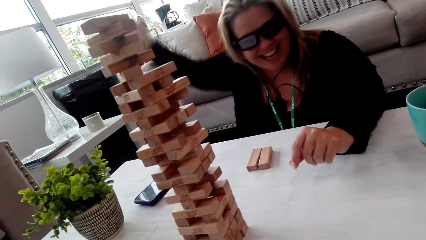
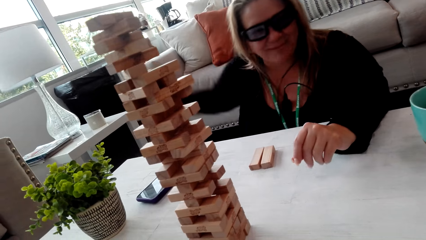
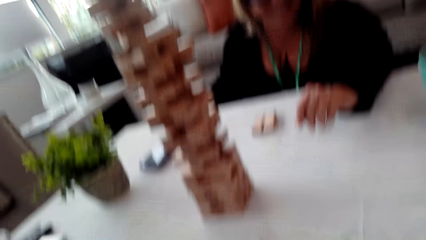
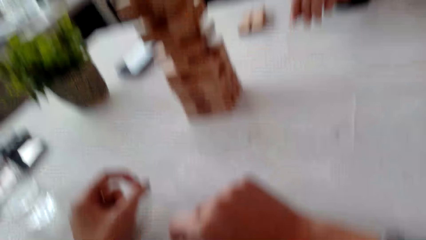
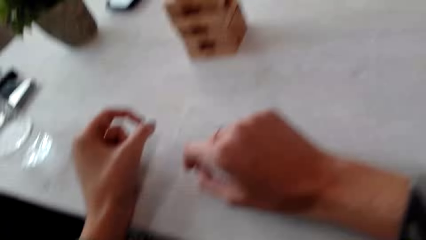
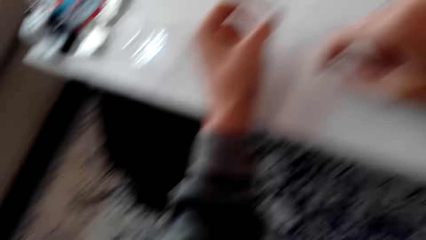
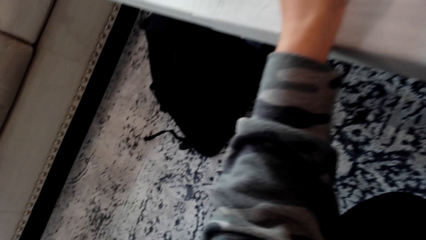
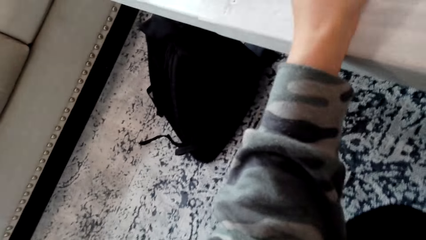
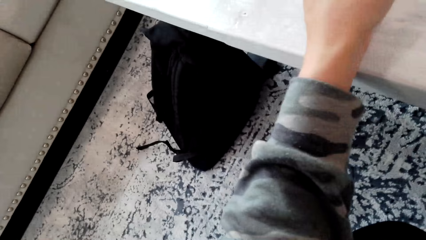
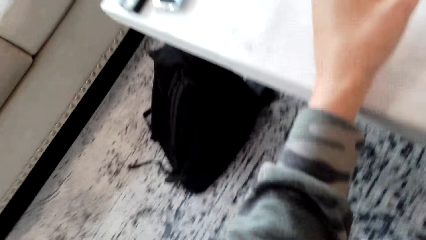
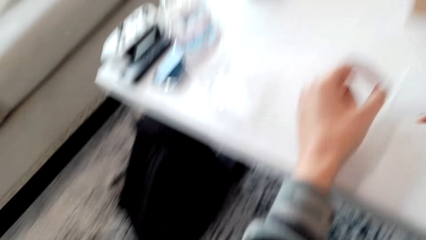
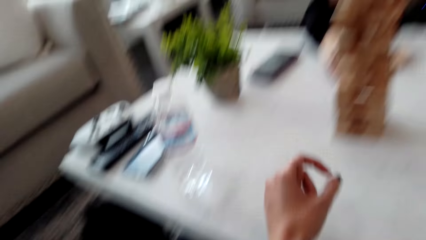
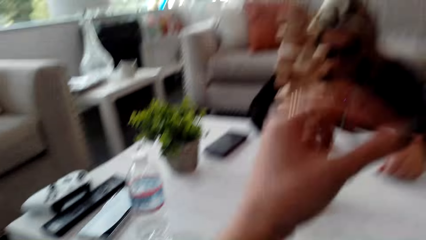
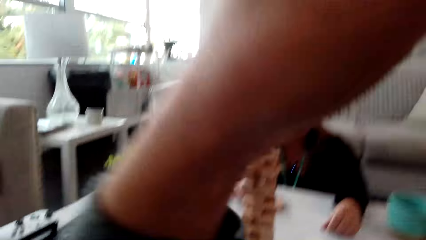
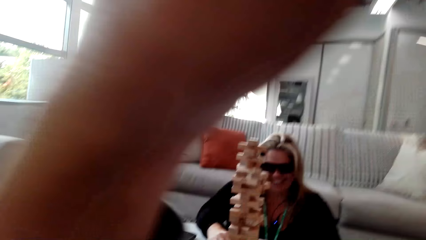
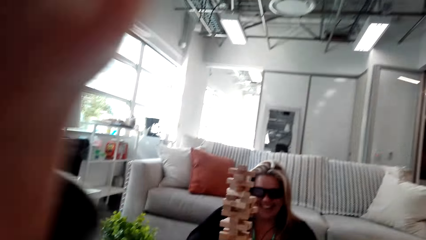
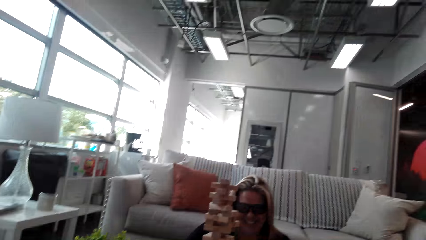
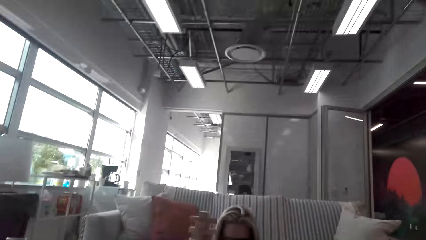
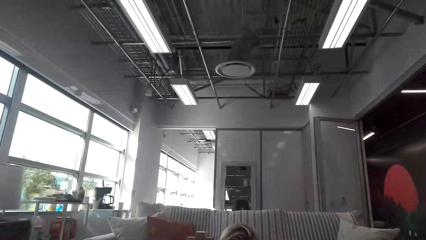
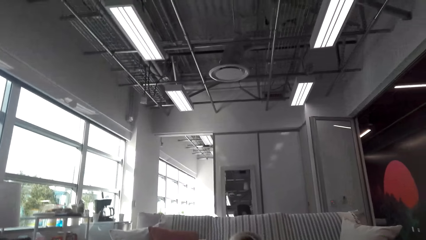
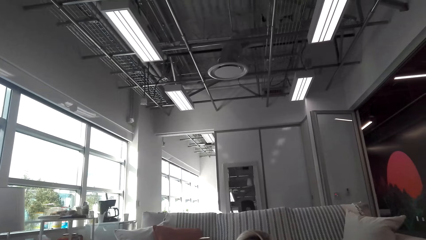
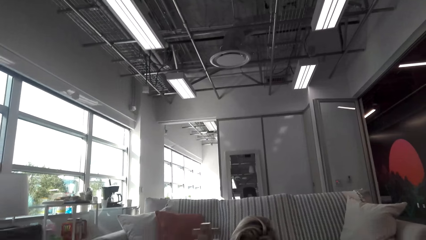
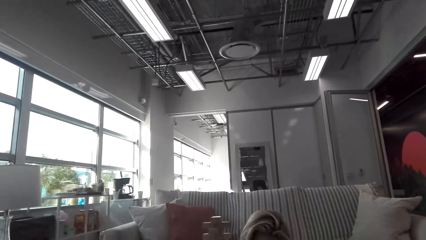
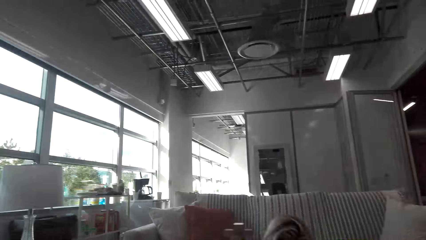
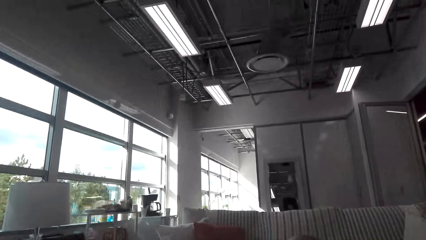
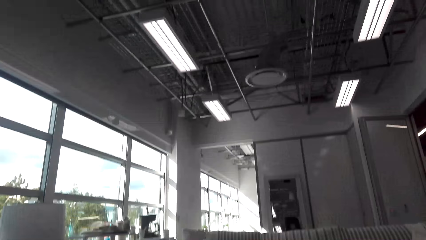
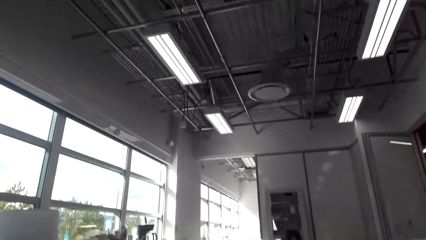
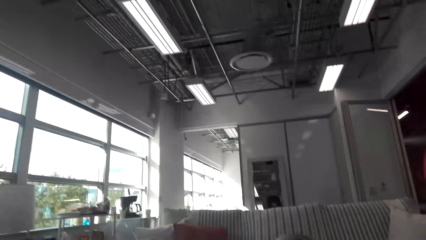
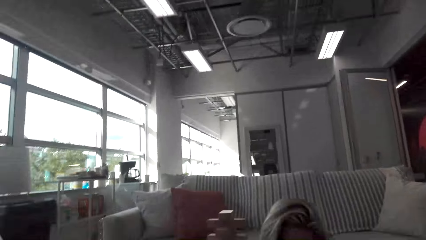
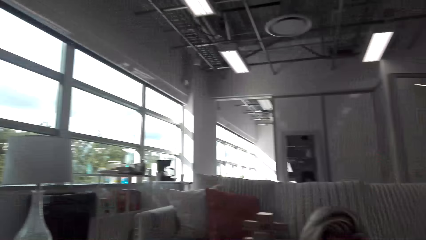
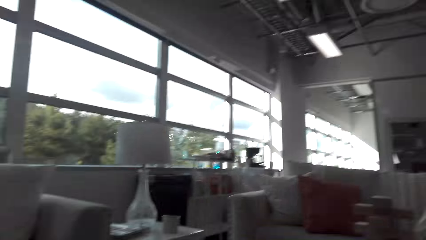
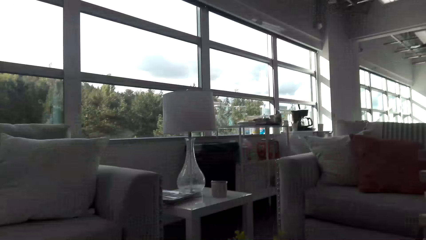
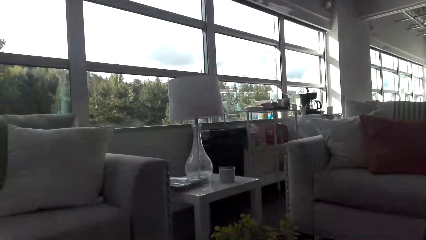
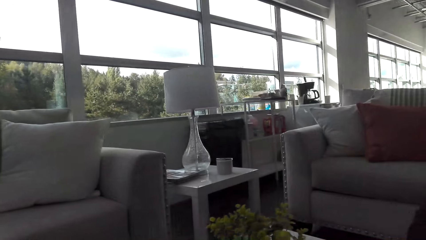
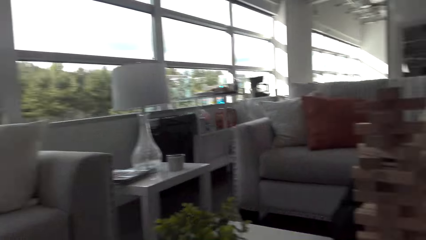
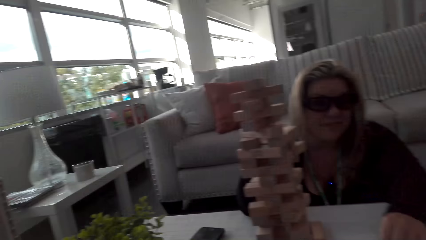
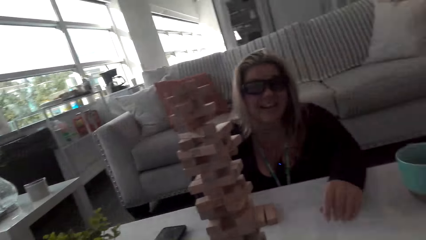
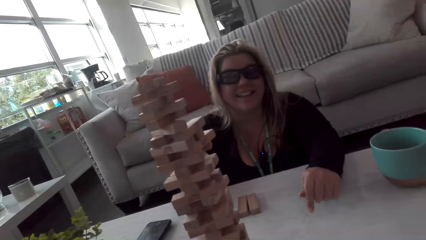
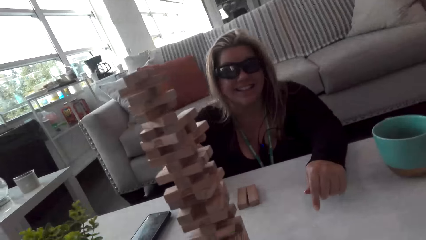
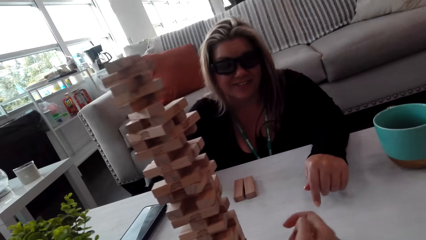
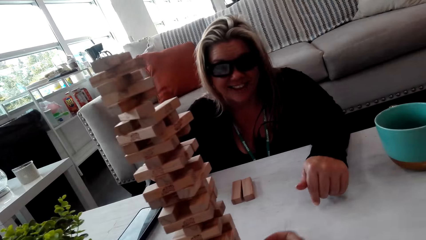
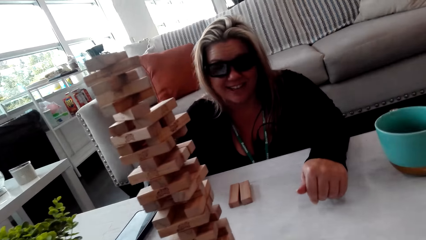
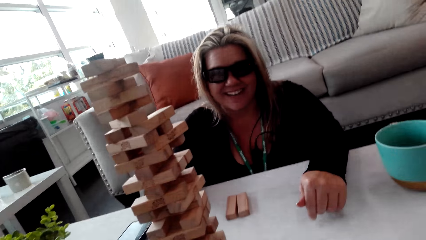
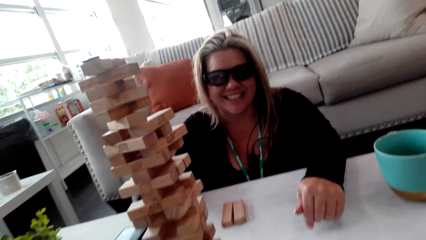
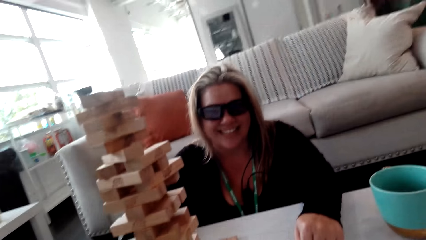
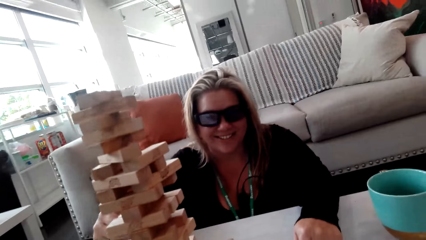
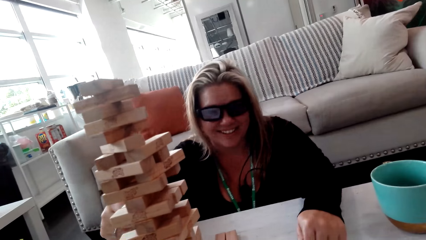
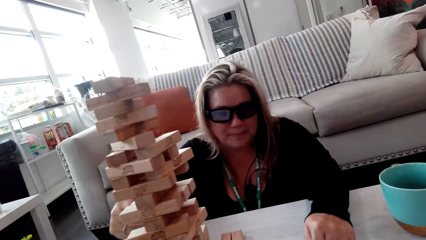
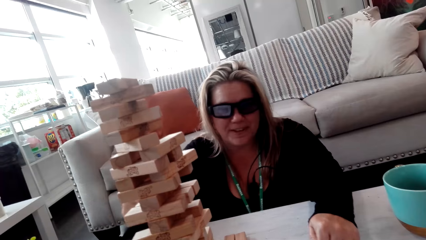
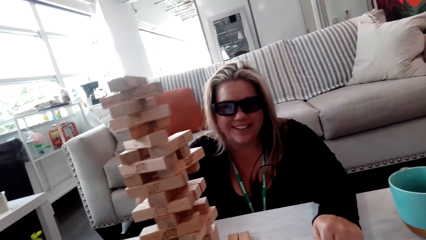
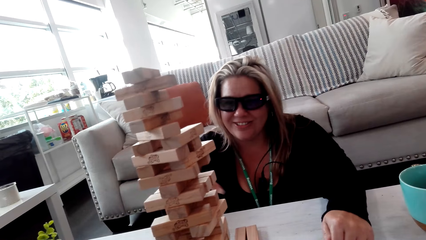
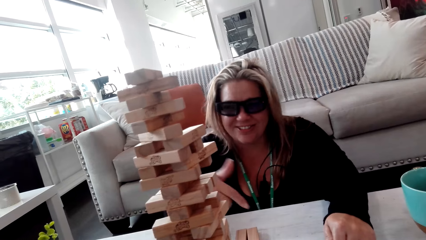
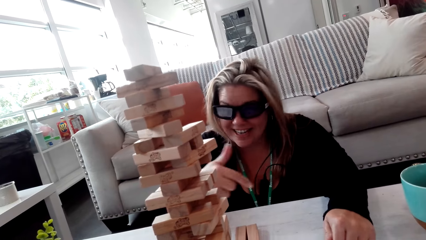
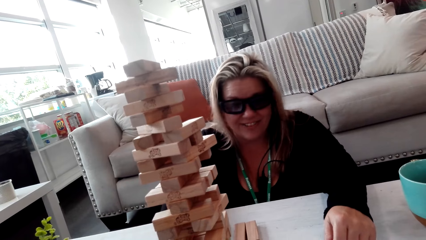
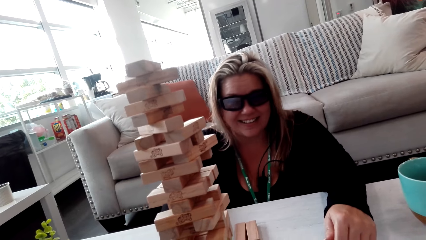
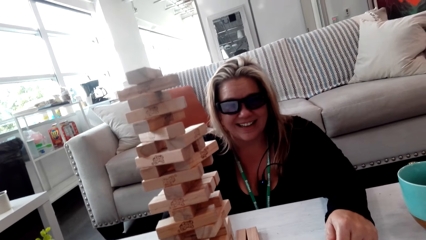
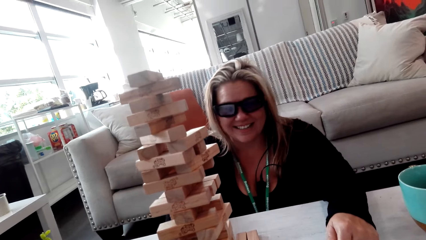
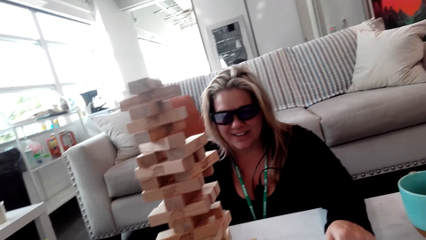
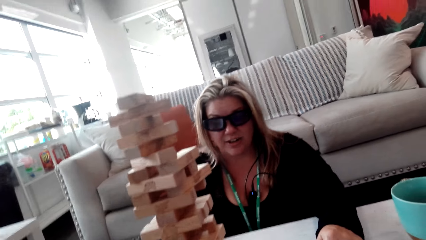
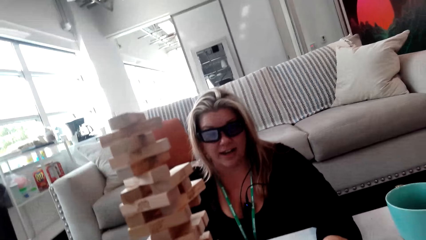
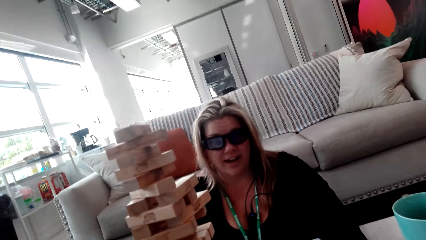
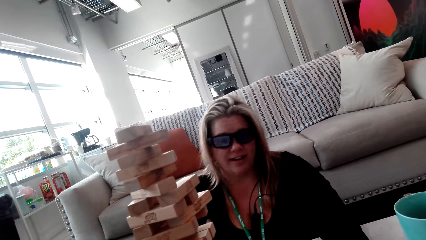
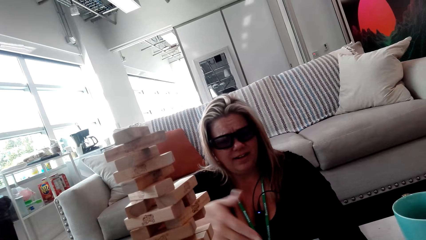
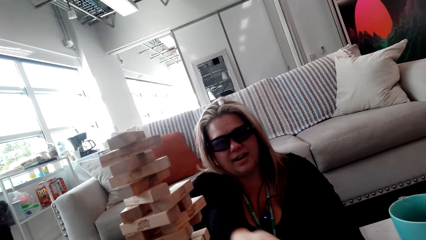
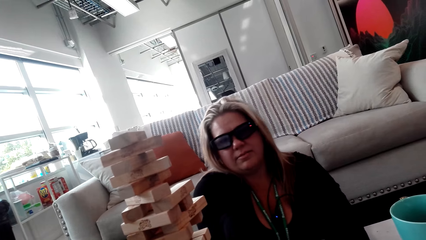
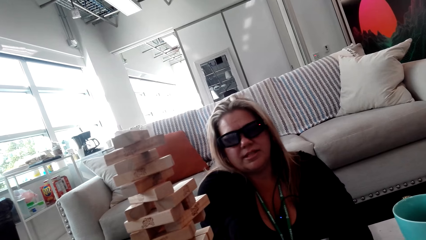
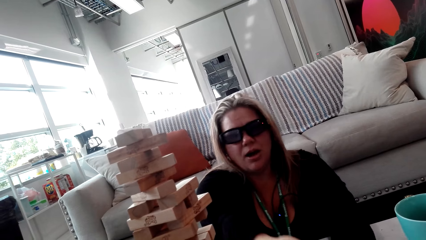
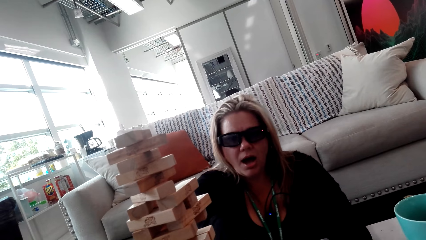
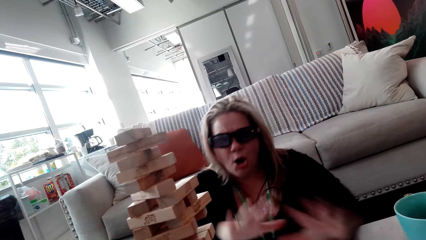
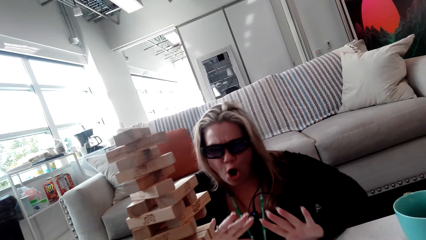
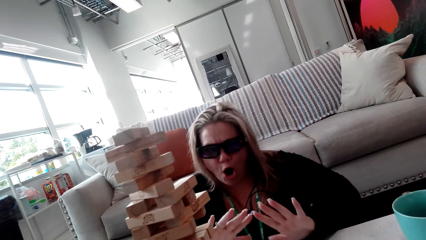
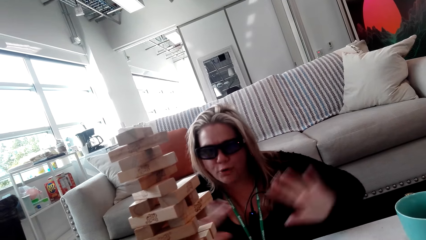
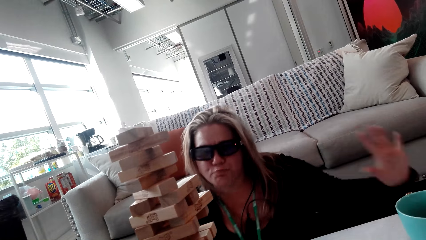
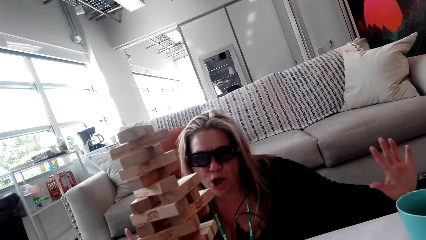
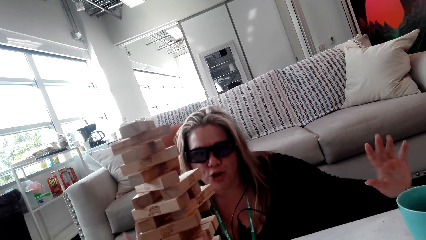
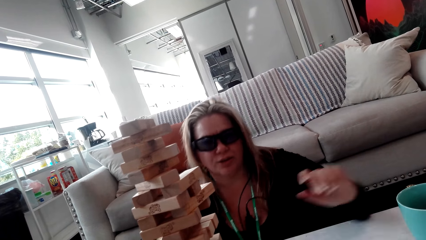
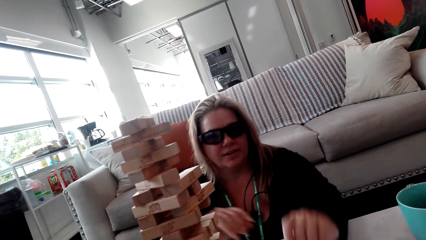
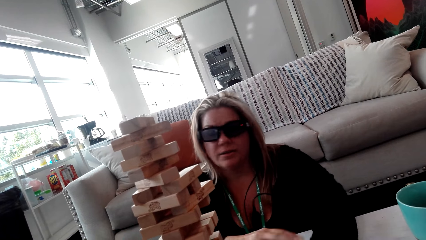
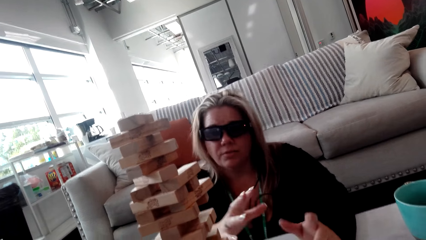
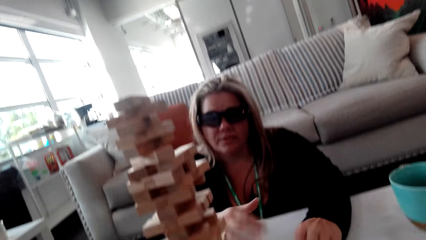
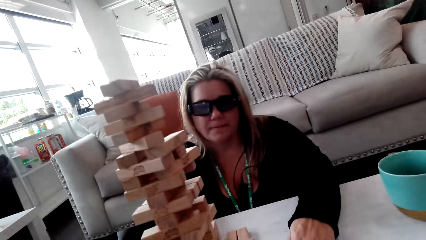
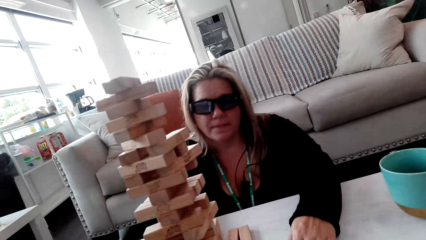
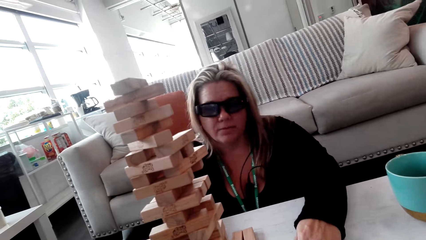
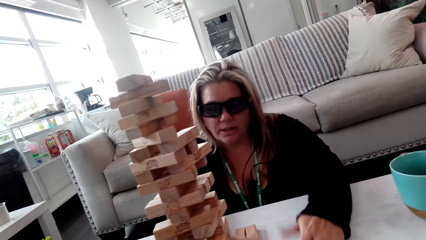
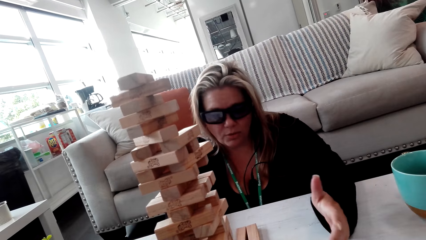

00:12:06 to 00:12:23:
A woman talks to the camera wearer. The camera wearer looks at the hand. They lift the hand. They look around the room. The woman talks to the camera wearer.
